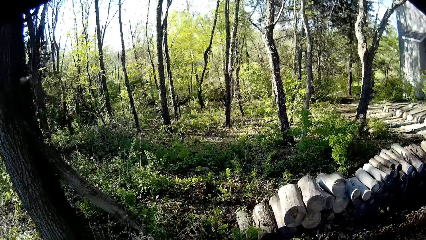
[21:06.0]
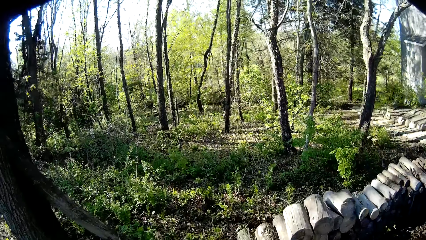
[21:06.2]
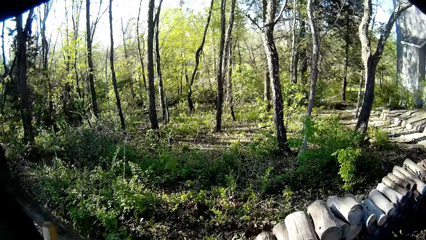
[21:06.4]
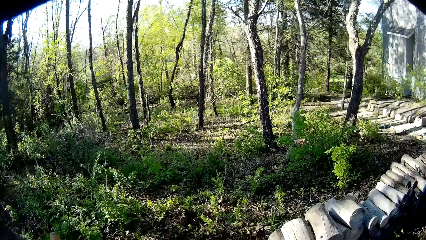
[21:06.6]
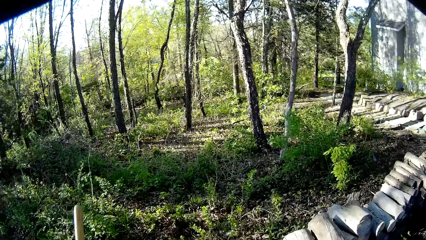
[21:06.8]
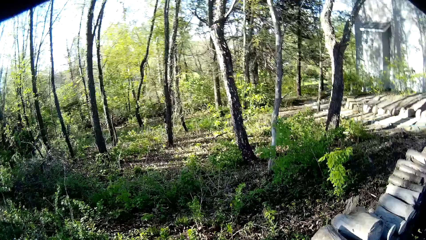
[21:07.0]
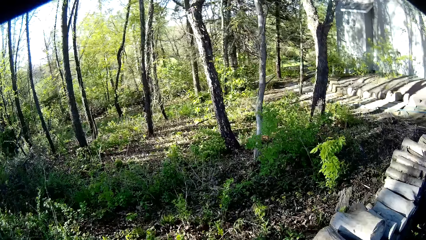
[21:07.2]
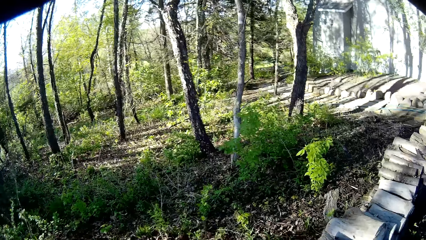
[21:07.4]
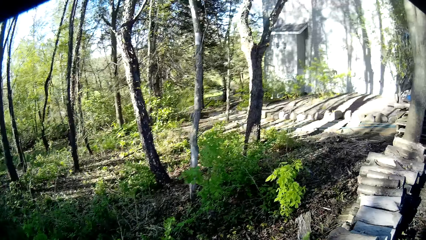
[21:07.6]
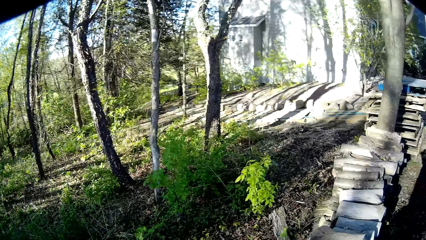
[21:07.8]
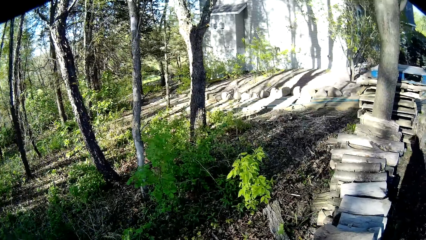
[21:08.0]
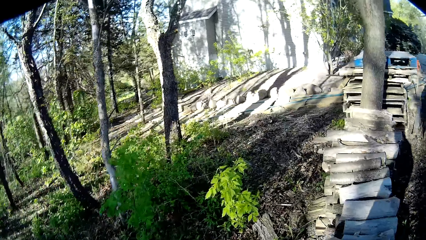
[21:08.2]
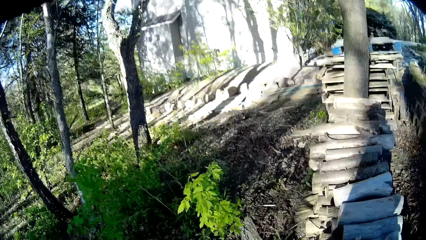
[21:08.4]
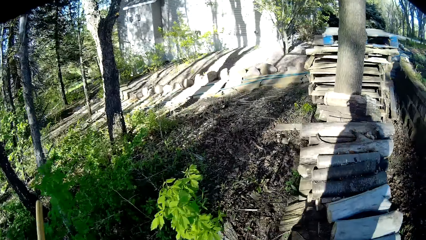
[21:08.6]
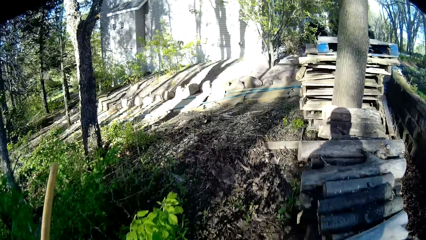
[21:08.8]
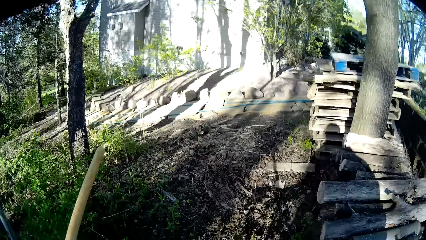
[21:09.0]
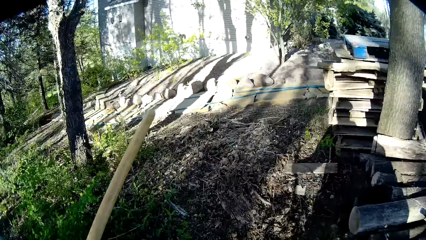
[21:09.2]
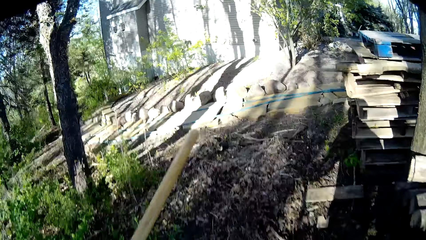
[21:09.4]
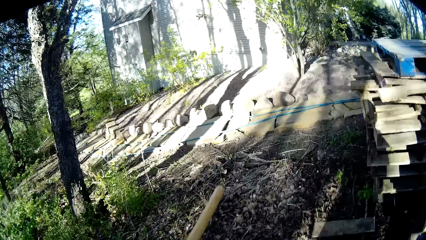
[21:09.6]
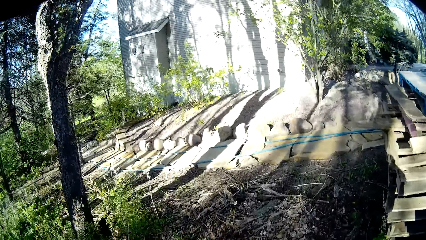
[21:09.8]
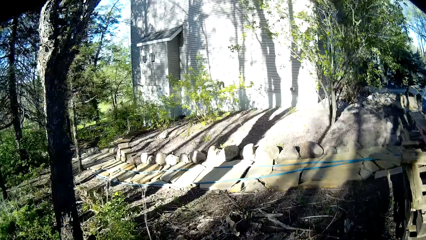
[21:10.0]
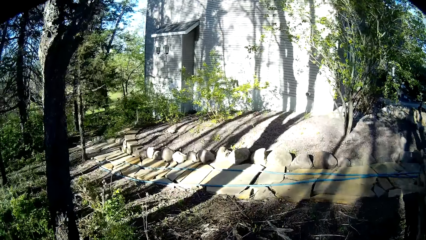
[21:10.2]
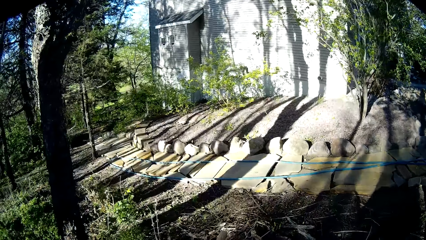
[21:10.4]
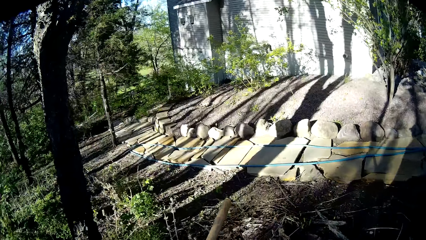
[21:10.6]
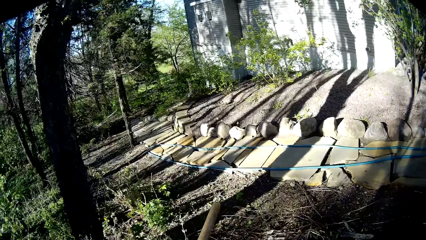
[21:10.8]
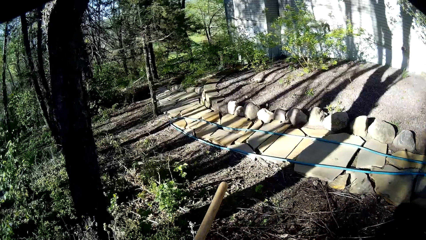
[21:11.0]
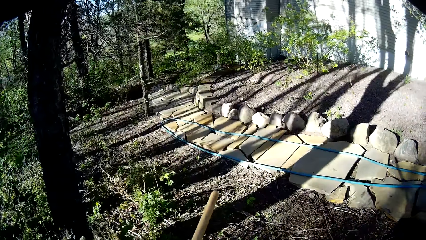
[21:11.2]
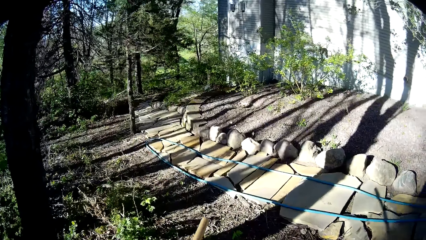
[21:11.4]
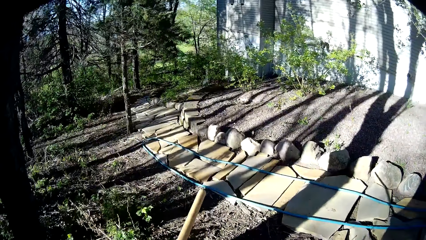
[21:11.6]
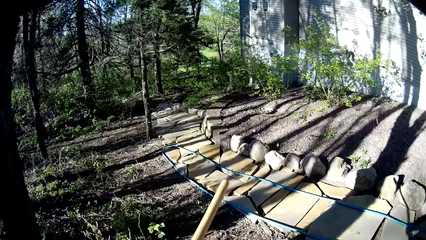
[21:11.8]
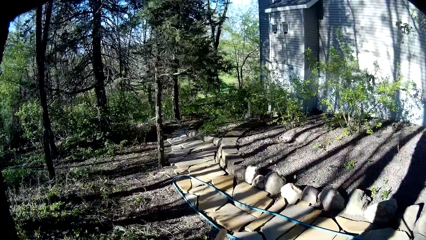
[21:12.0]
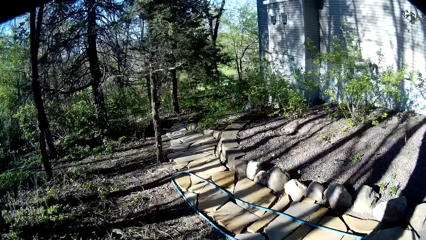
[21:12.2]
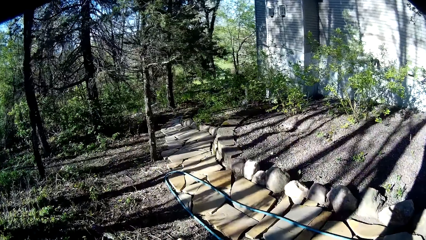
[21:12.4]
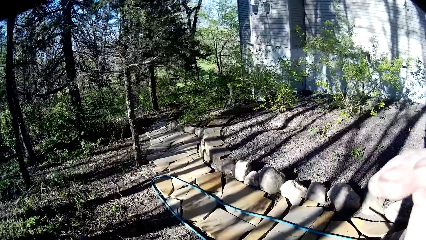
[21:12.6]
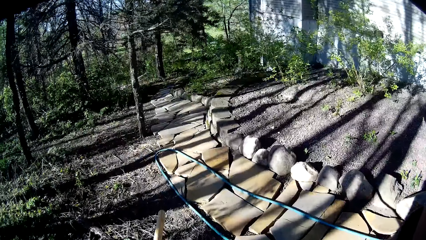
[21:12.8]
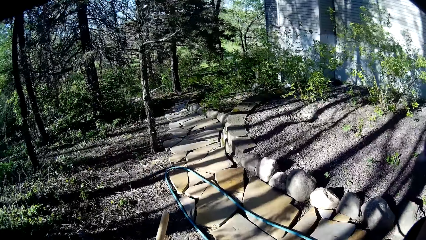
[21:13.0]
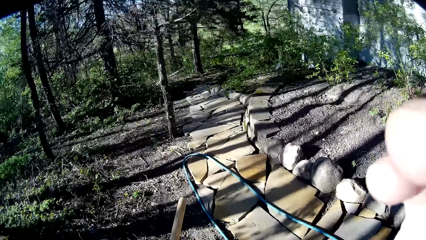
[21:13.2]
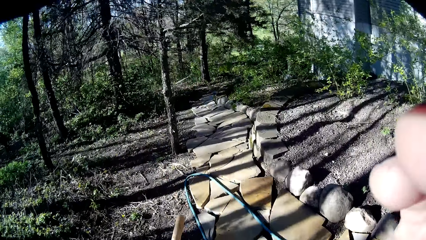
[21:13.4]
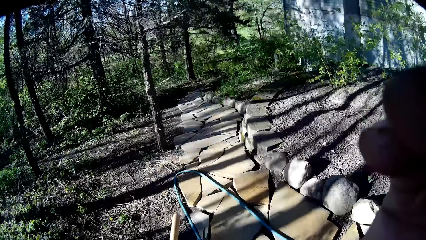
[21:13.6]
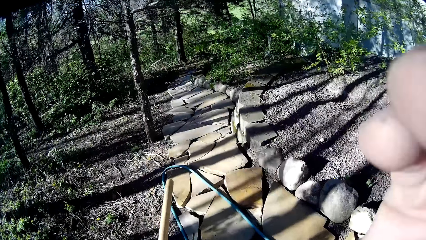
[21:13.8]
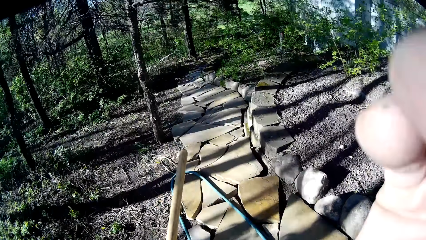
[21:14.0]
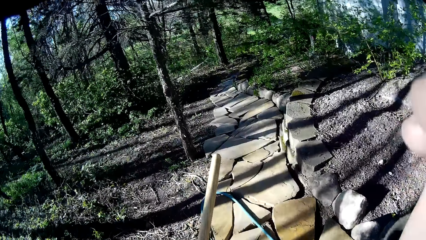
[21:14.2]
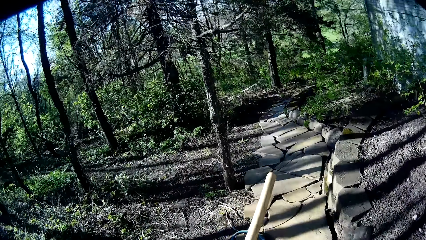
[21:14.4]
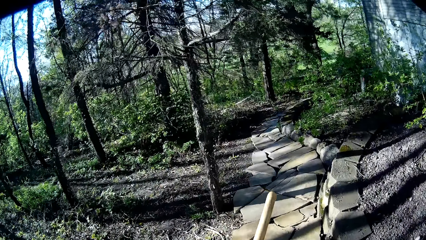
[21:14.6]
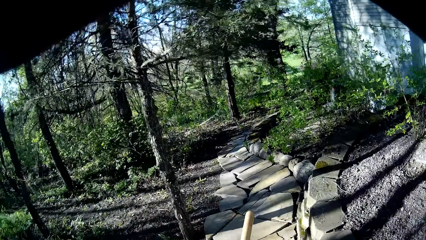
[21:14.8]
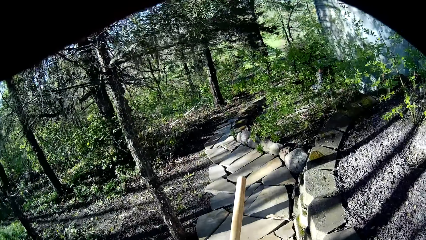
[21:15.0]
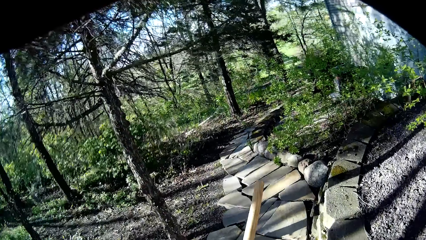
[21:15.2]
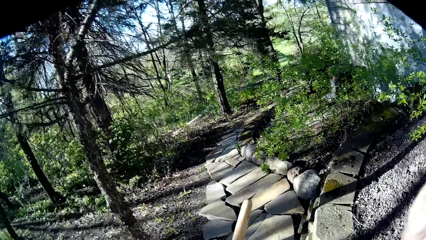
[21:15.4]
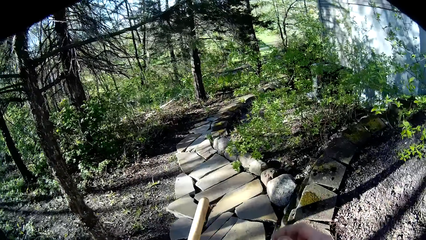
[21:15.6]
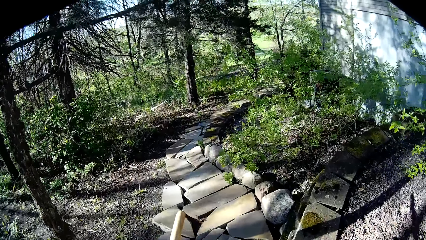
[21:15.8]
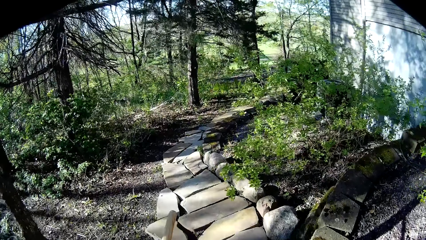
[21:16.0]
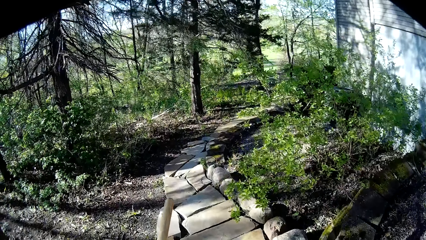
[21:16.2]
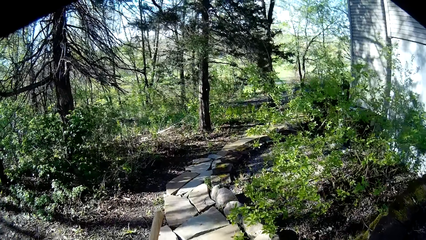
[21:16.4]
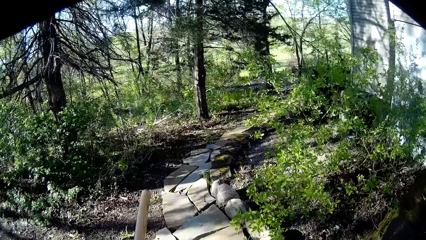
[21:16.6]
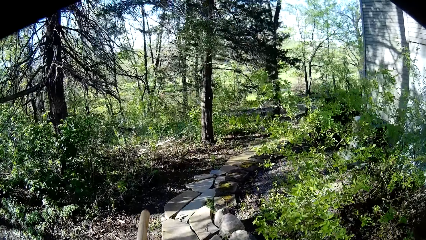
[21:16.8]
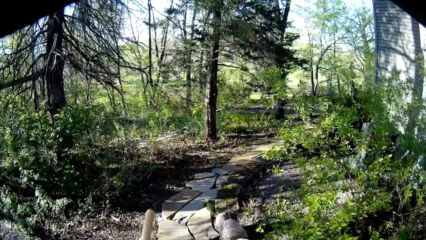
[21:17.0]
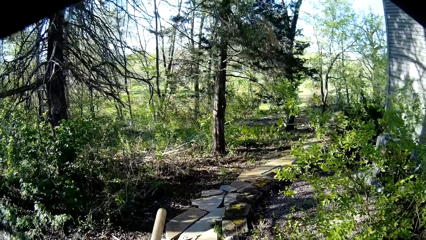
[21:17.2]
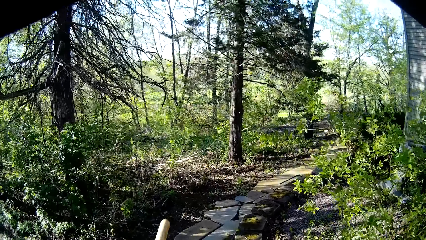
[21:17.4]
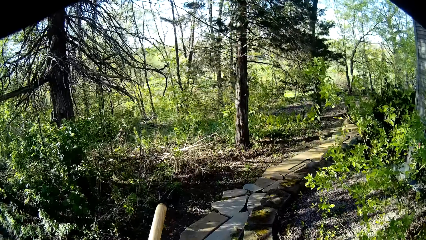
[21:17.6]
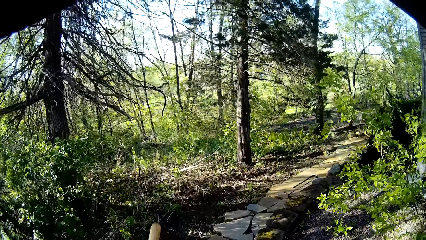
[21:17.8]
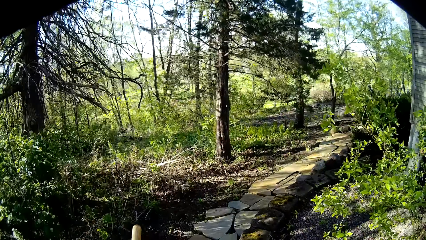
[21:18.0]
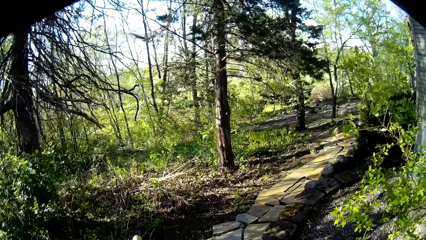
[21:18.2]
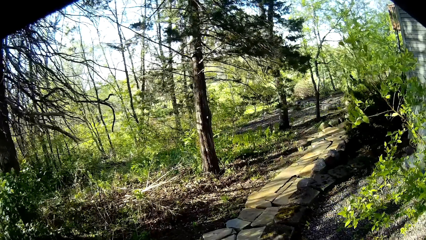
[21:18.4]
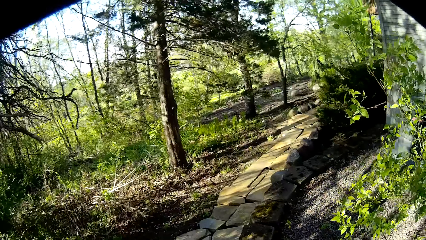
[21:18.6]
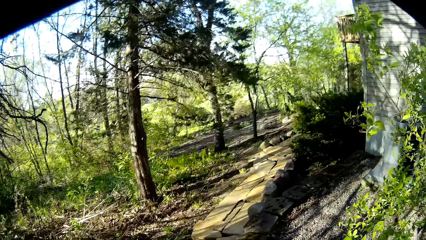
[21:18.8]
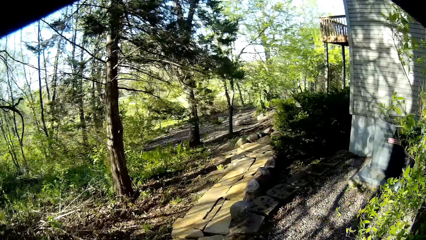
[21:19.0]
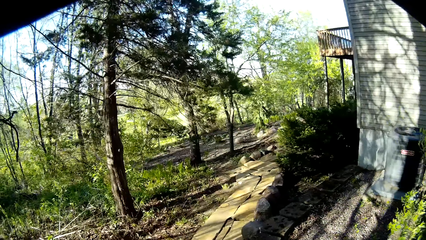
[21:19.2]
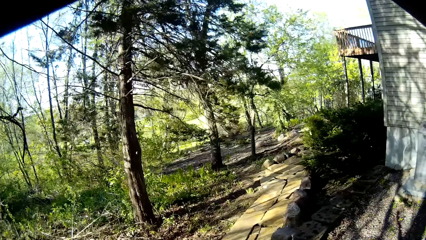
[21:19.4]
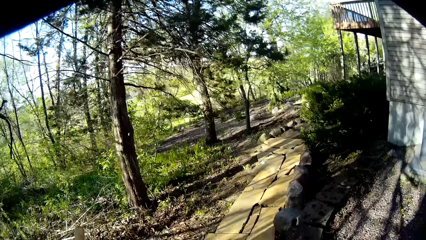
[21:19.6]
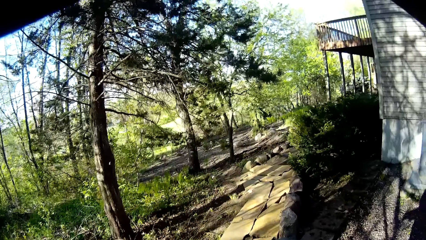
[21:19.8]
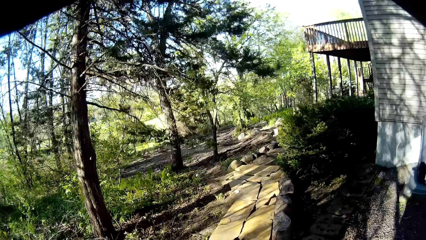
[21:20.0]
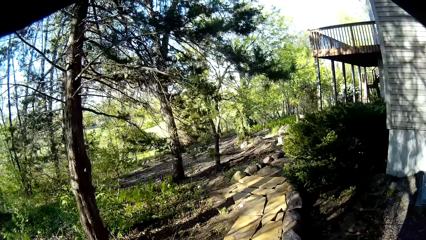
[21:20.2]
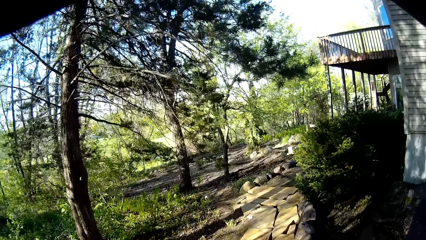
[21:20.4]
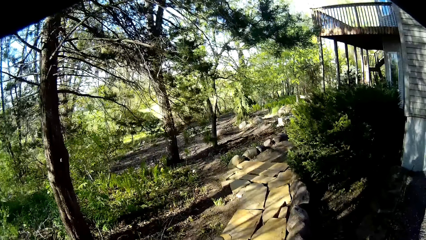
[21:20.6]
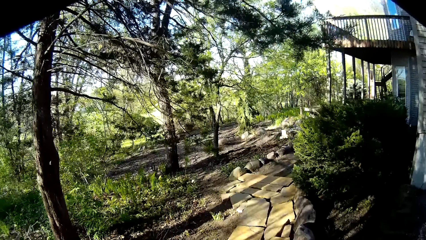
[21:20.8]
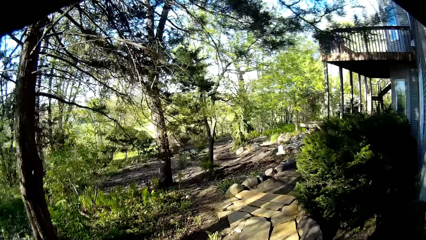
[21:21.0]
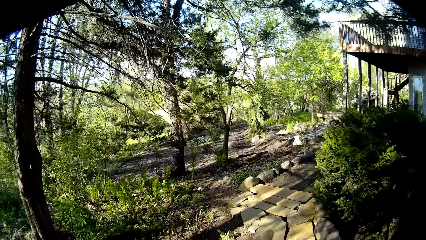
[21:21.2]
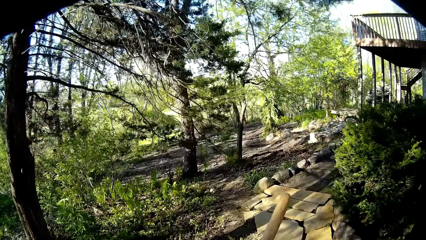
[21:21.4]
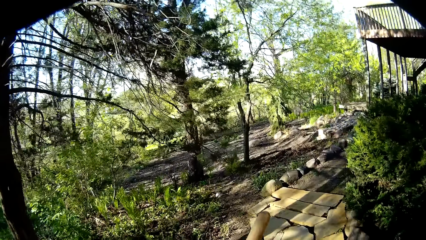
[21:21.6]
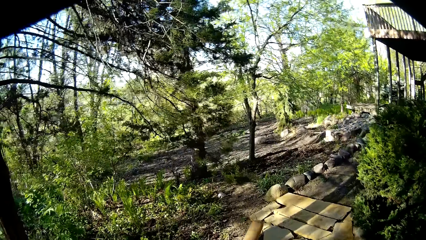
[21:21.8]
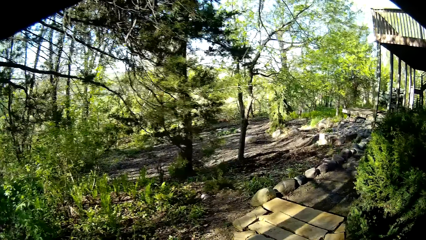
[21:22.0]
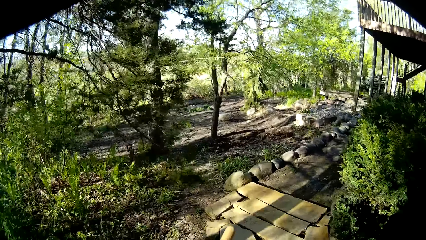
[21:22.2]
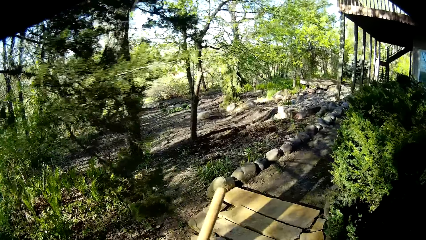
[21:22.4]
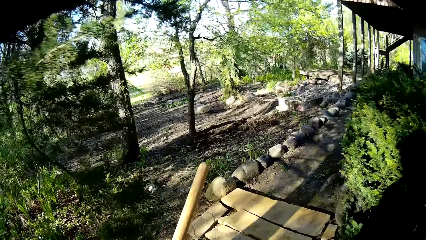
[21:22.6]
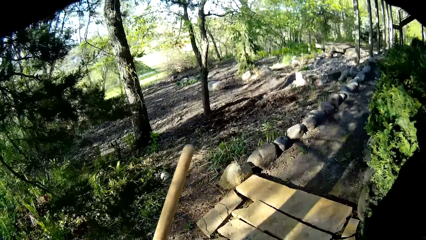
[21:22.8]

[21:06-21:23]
The camera wearer touches his camera or face with his right hand. He drops his right hand. He walks on the pathway.
